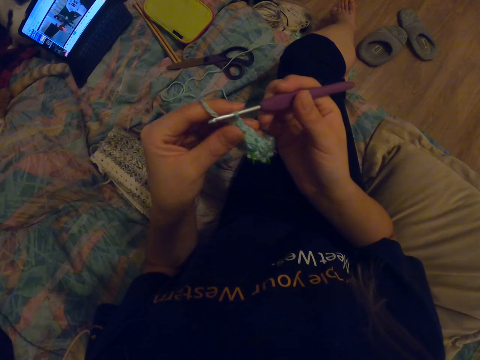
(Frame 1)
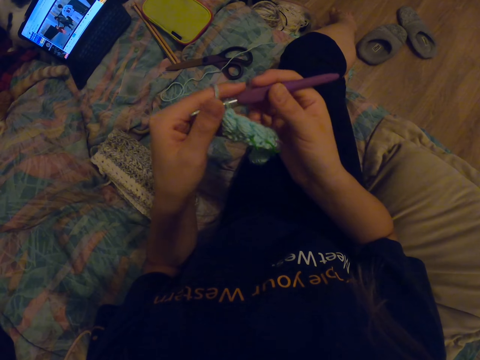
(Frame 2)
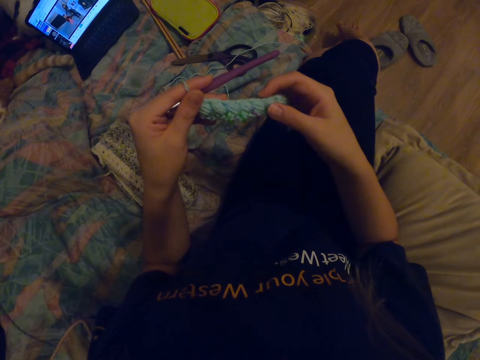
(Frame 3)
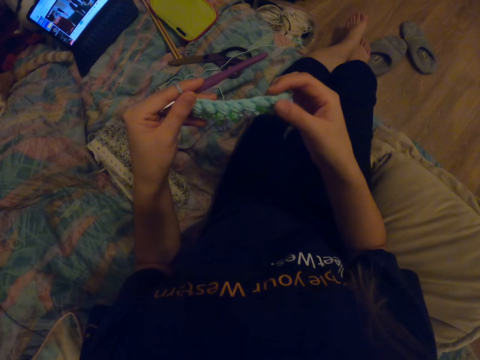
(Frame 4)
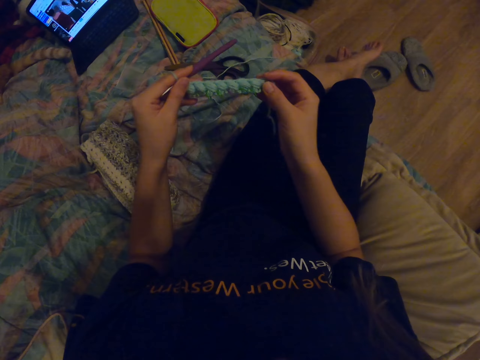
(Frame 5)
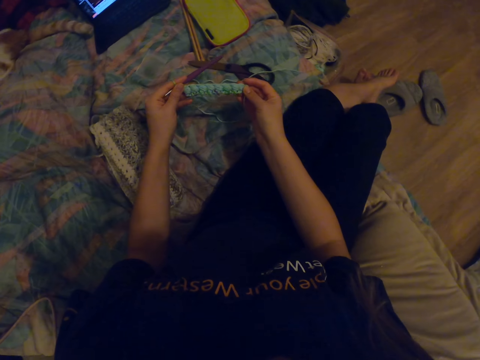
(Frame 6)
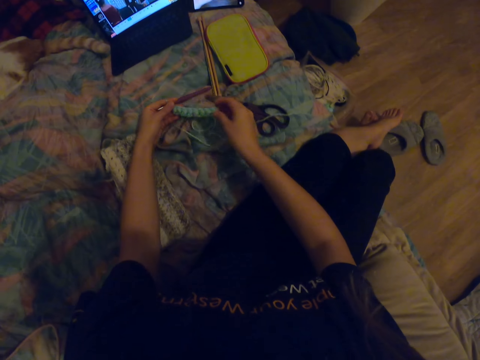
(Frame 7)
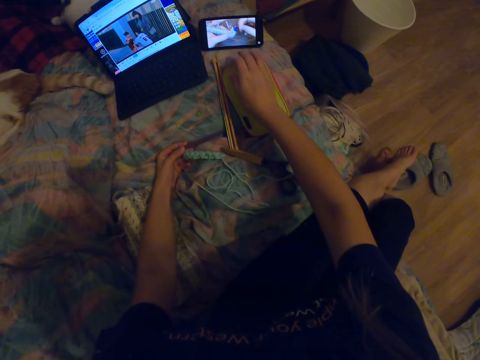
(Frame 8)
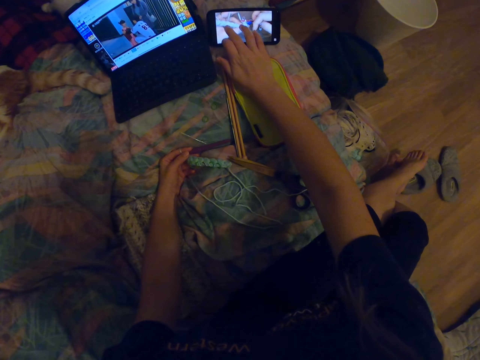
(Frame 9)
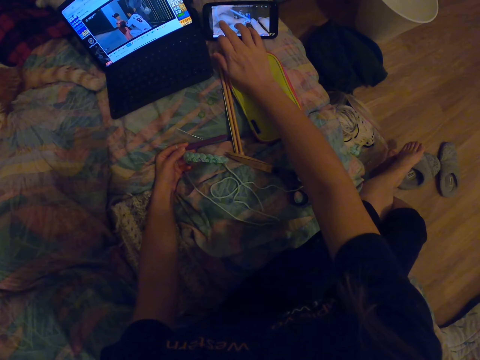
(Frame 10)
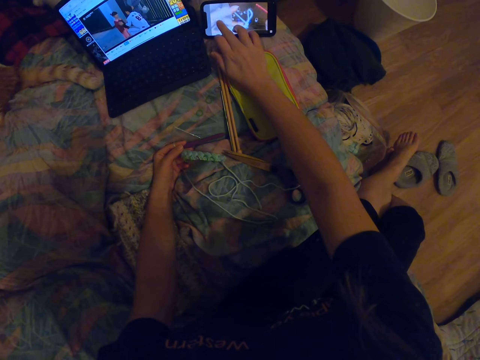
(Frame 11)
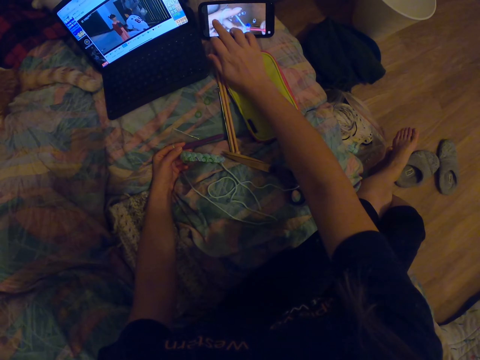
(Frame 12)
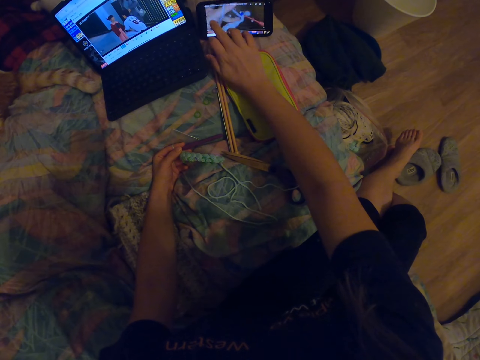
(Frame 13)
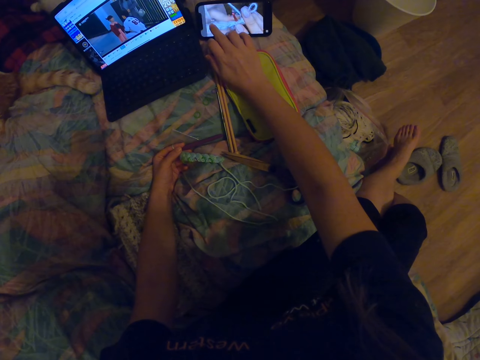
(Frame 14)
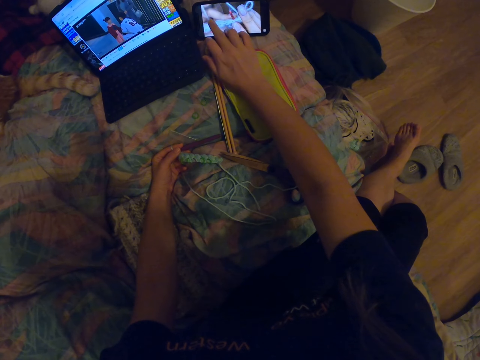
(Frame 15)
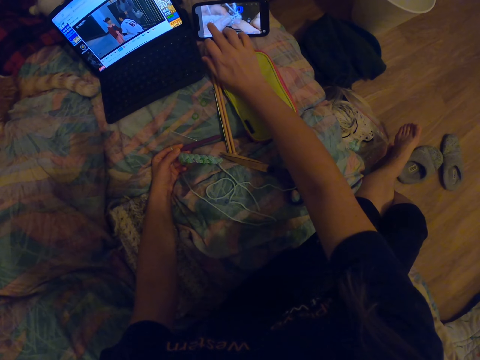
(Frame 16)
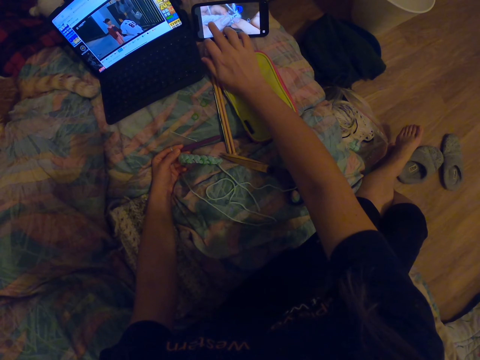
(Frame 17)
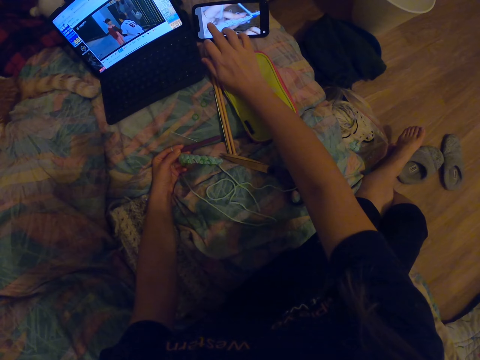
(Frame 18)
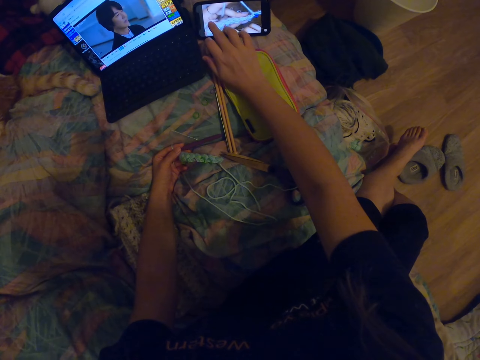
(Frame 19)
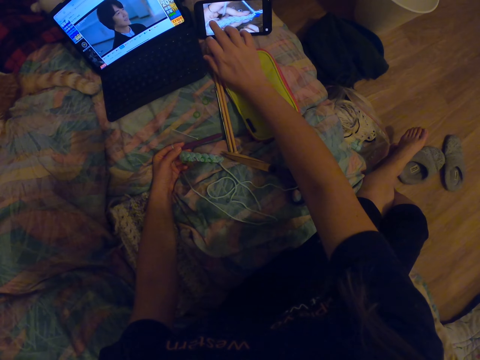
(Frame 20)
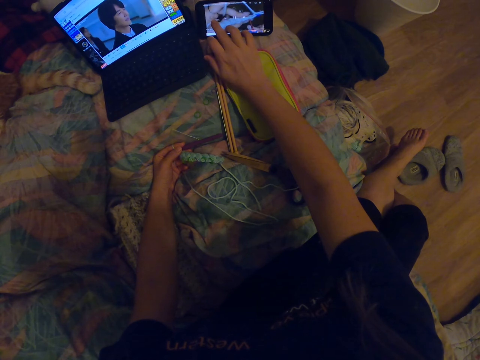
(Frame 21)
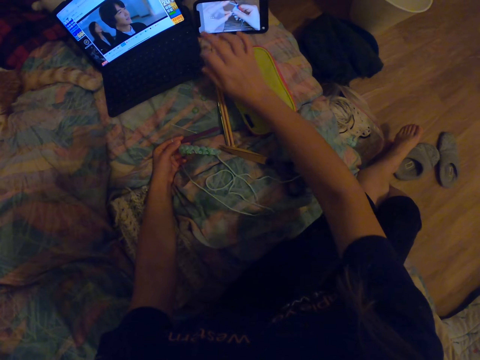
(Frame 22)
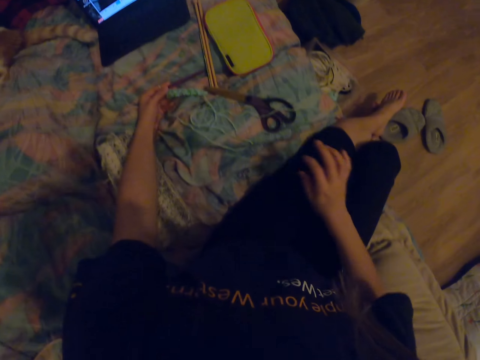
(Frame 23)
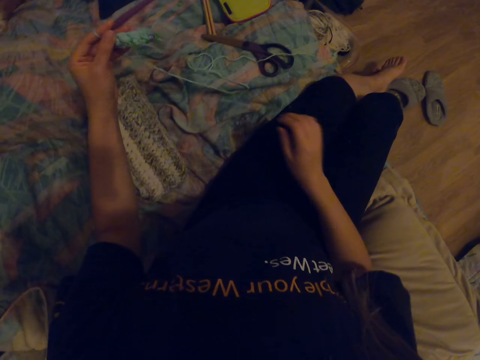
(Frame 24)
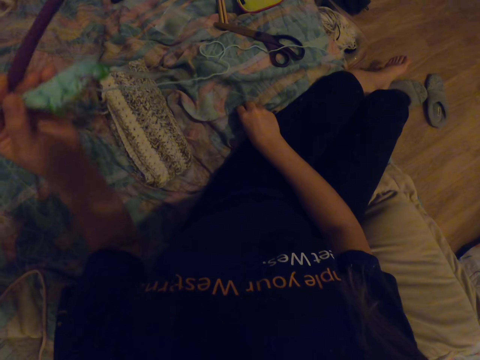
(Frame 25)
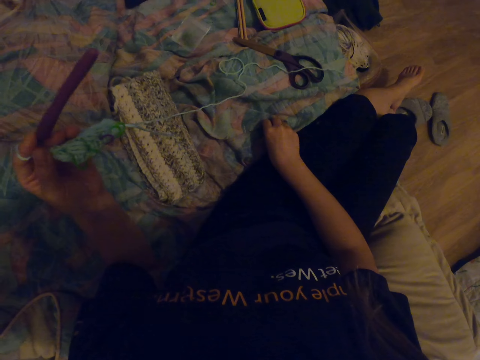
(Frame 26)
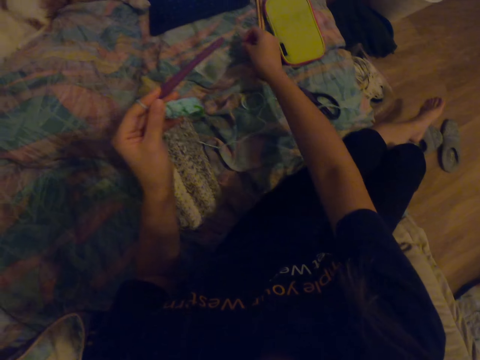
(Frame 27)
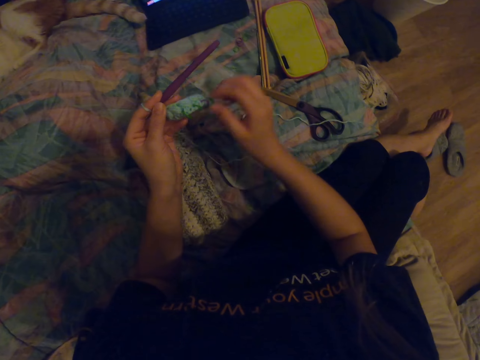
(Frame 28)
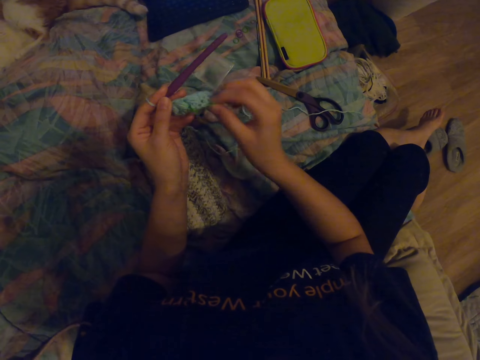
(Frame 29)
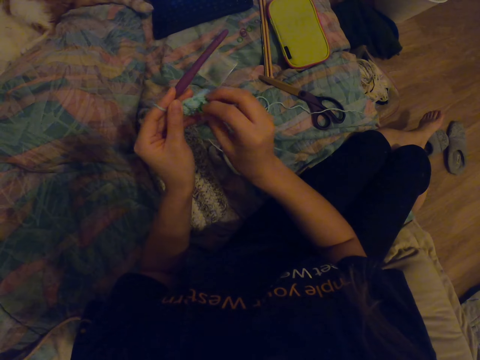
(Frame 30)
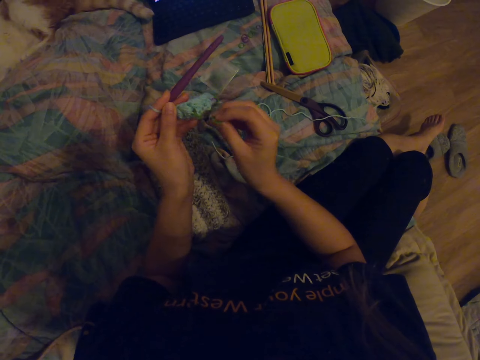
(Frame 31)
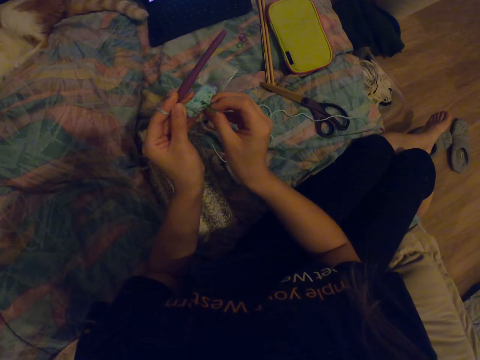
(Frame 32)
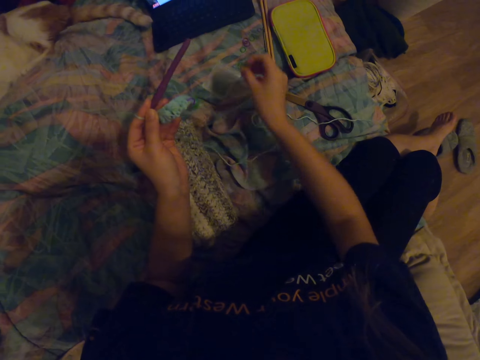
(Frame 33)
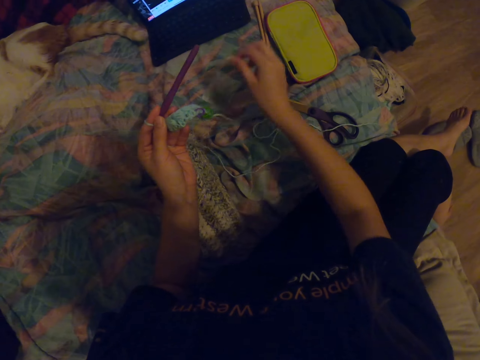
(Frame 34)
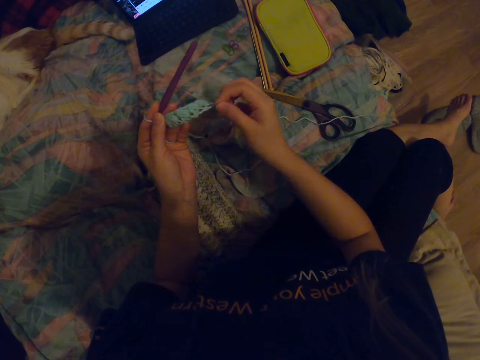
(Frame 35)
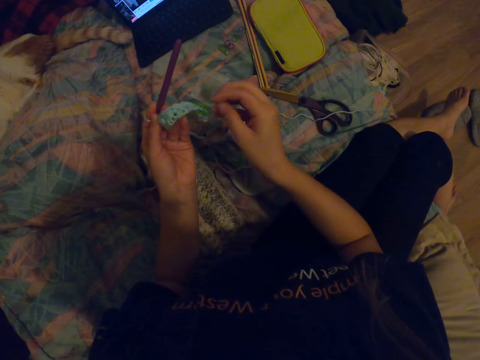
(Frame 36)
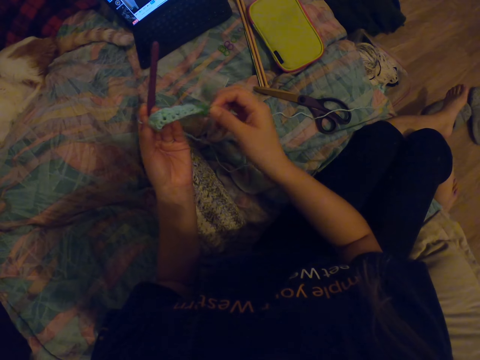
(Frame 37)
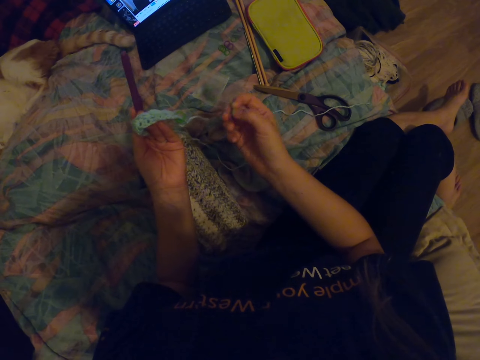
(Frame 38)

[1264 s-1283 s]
The camera wearer straightens the fabric. They look at the fabric. They scroll the phone. They dial the phone. They scratch on the couch. They remove the pieces of thread on the fabric. They put the pieces of thread on the couch.

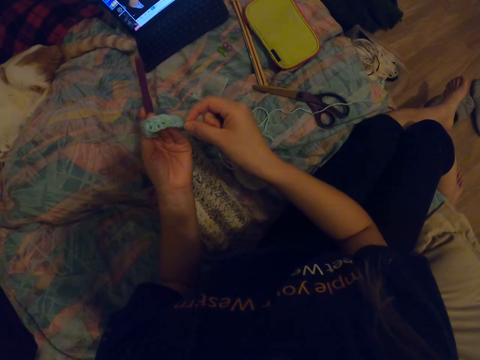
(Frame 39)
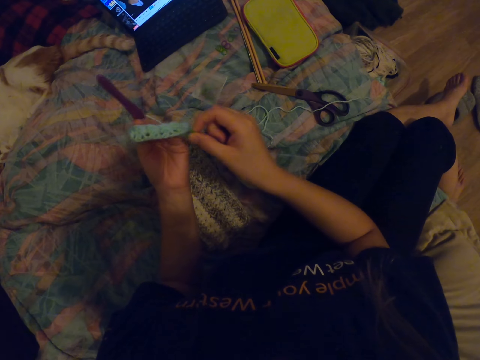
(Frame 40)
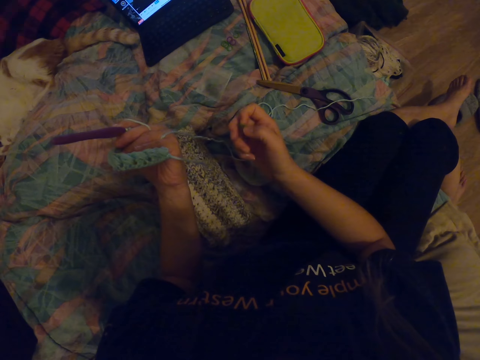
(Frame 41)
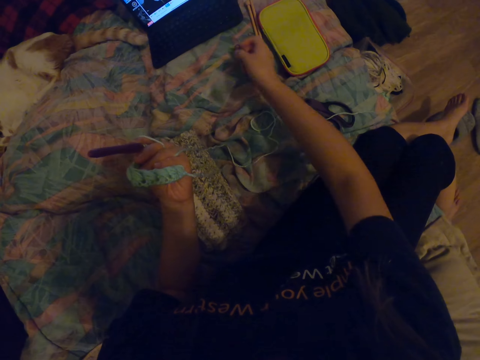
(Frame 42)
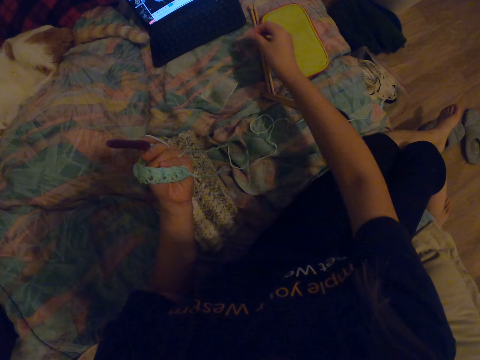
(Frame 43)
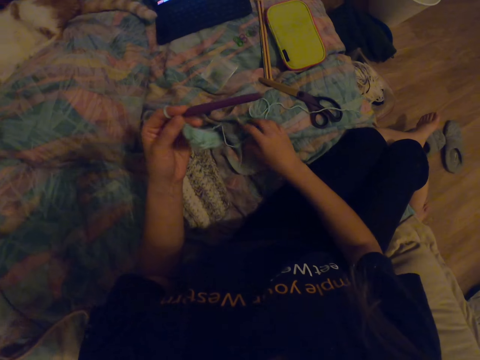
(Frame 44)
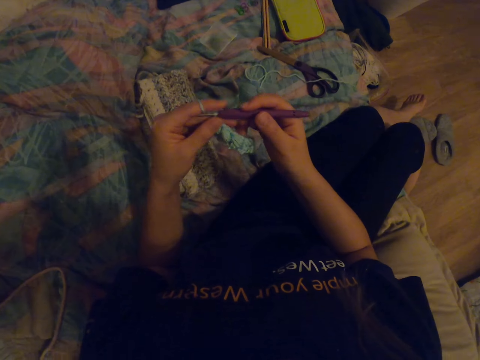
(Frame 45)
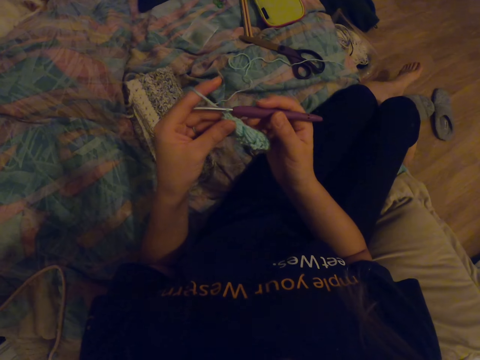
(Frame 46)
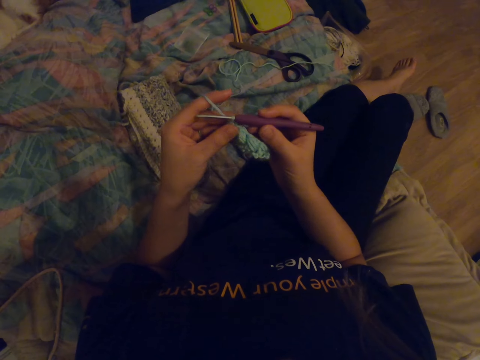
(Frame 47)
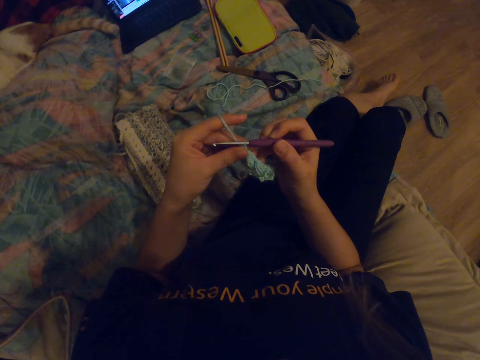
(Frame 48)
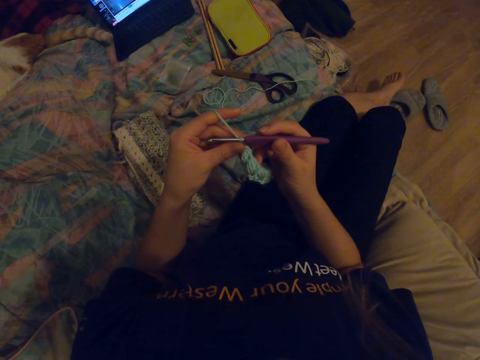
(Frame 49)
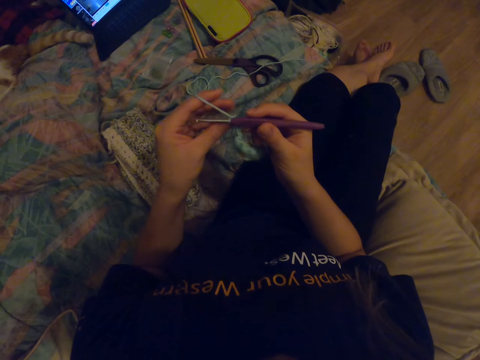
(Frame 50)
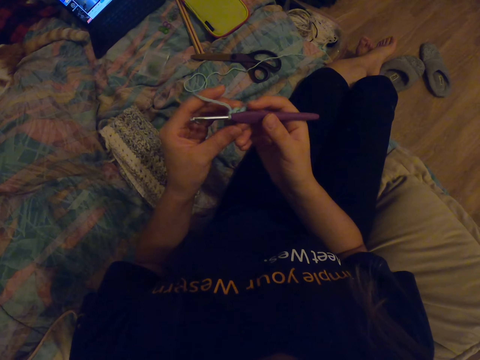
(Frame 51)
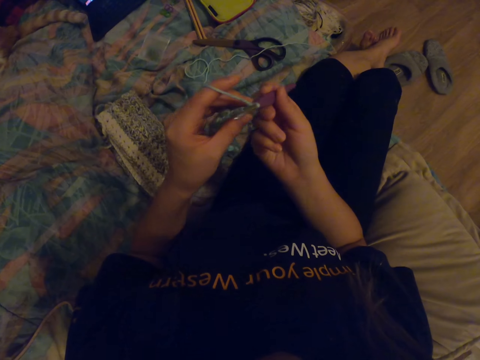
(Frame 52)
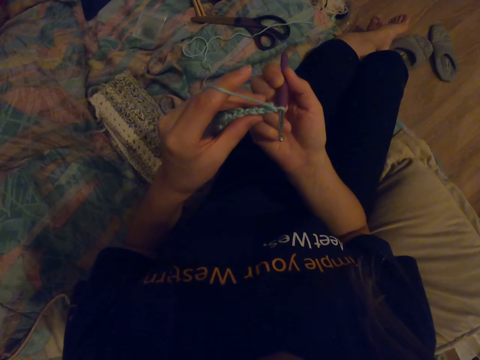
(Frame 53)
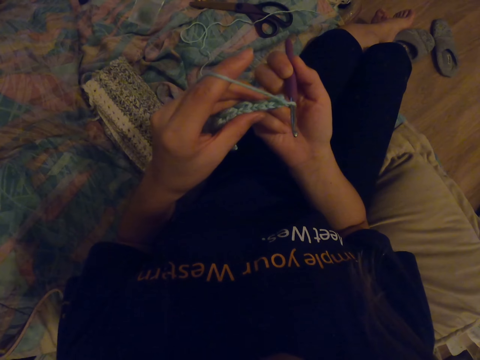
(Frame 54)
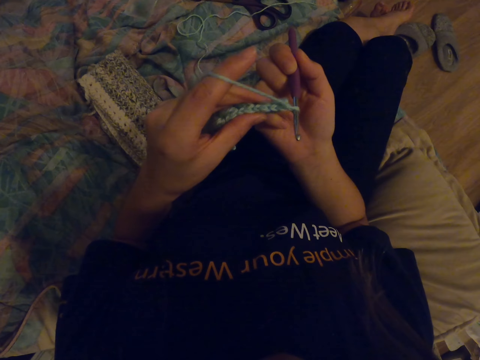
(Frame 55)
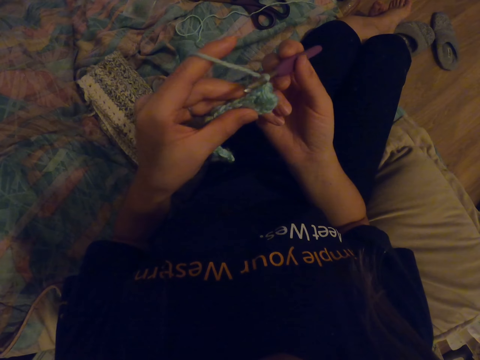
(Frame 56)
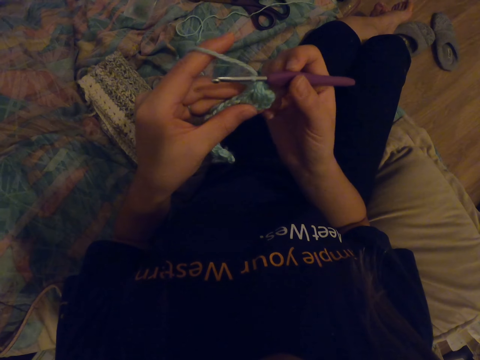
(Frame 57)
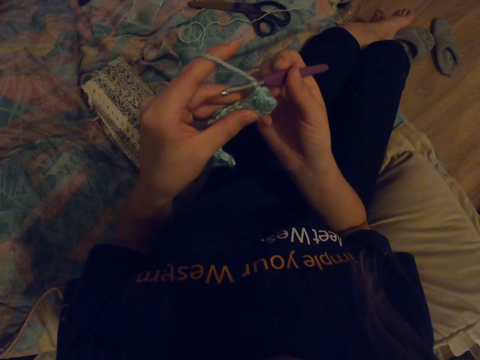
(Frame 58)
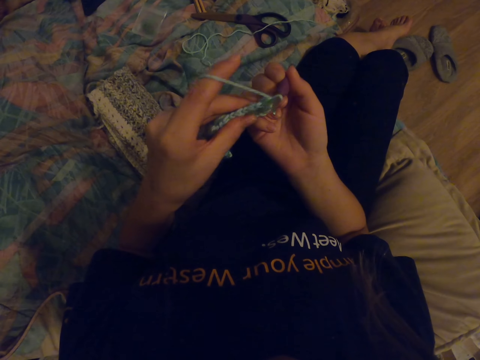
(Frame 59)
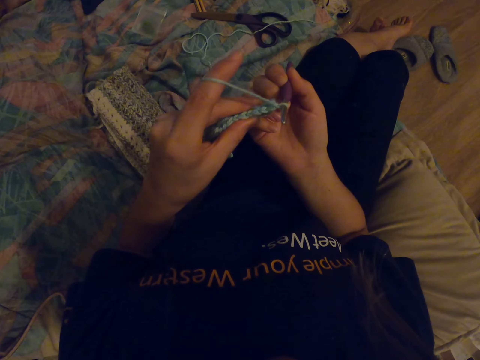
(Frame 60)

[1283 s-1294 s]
The camera wearer puts the pieces of thread on the couch. They look at the fabric. They turn the fabric.
